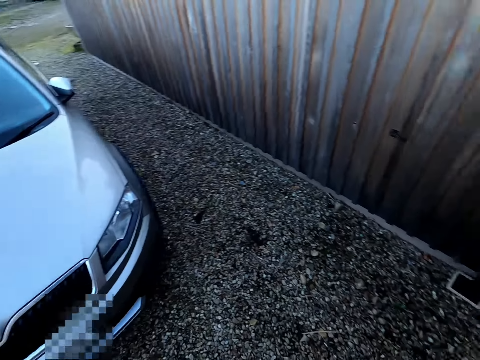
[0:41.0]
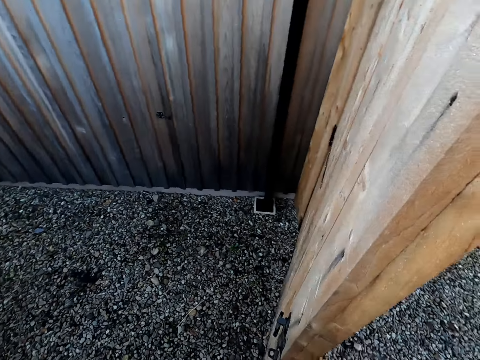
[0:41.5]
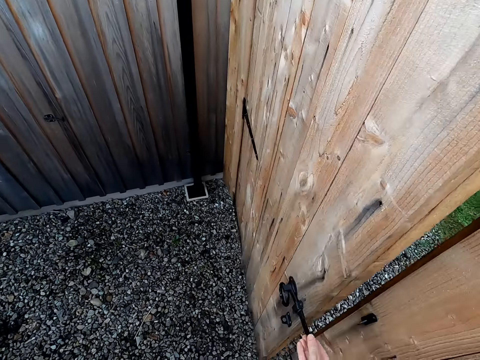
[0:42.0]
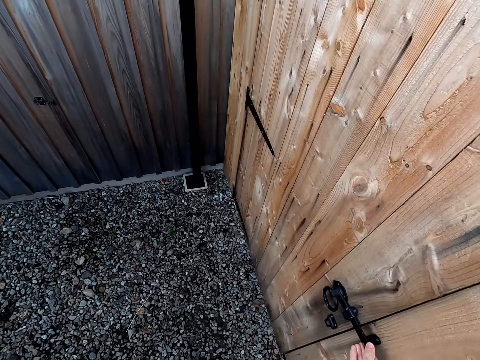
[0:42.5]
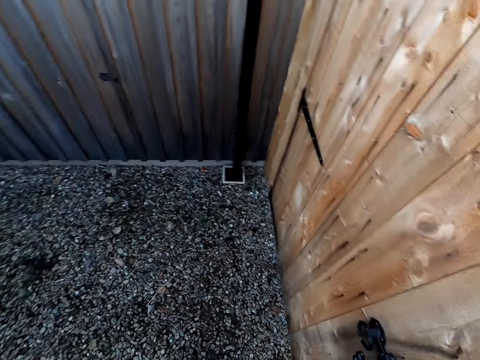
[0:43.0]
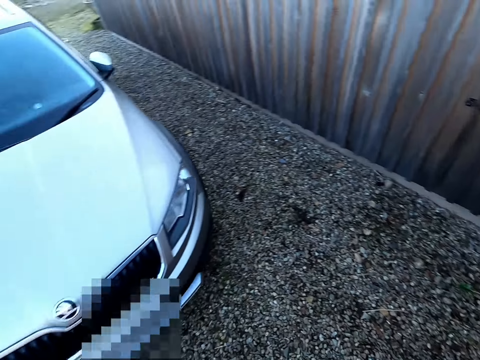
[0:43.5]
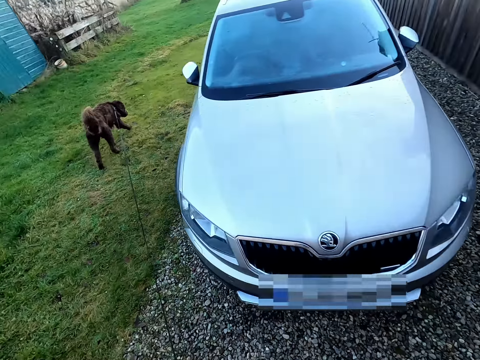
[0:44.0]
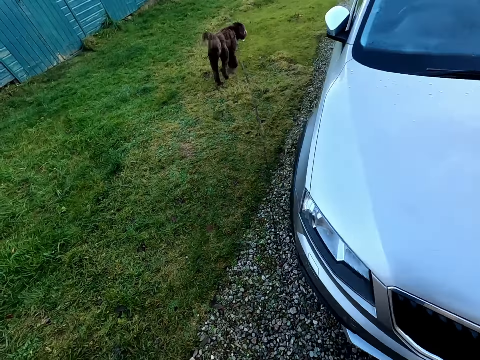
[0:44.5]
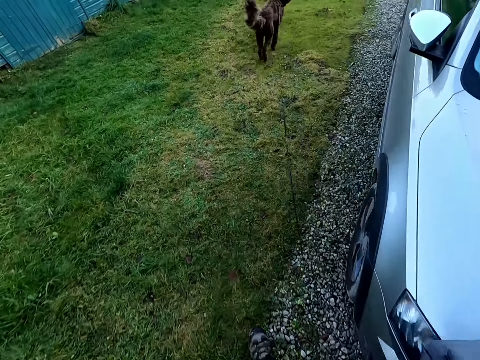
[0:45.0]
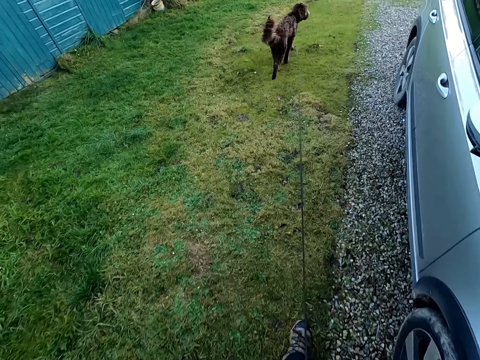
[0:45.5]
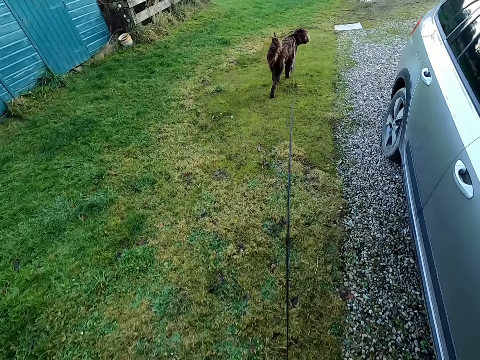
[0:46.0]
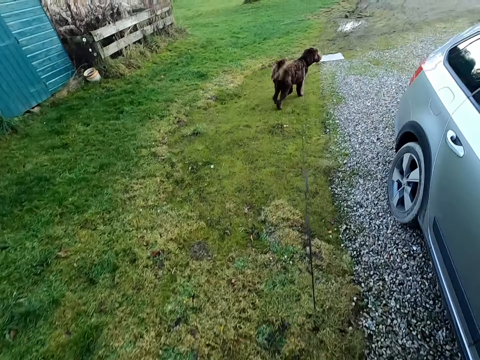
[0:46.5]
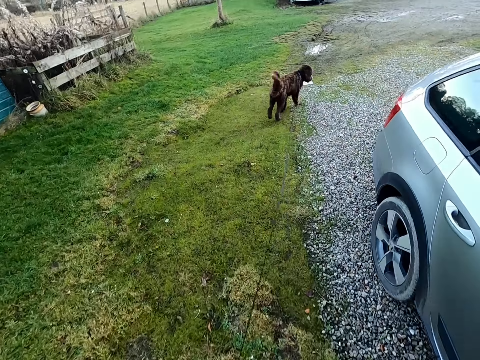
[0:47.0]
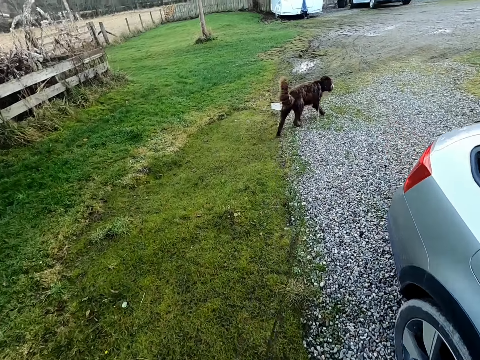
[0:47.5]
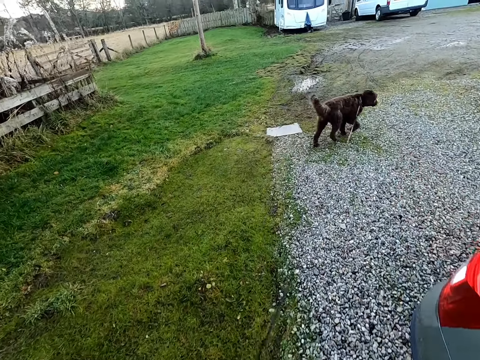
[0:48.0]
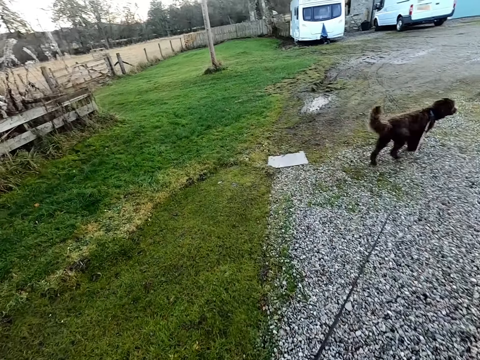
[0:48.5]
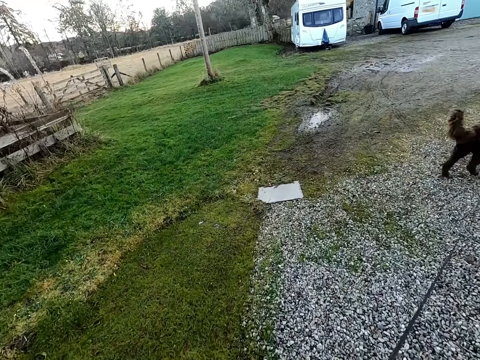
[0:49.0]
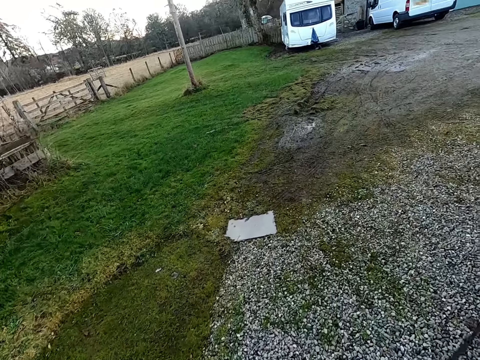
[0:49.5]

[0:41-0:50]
The camera wearer closes the door with her right hand. She walks the dog outside on the road.

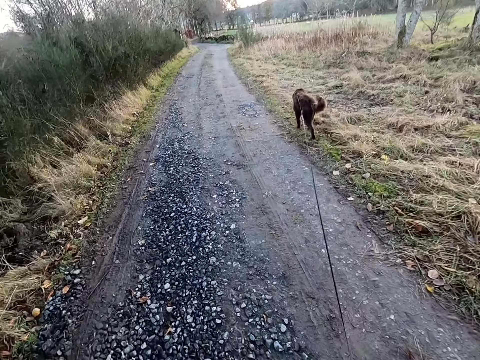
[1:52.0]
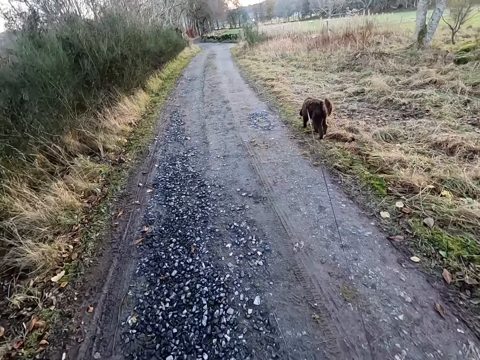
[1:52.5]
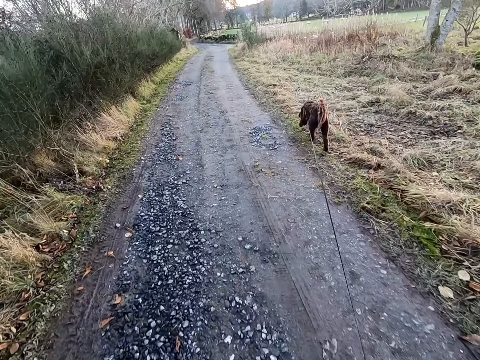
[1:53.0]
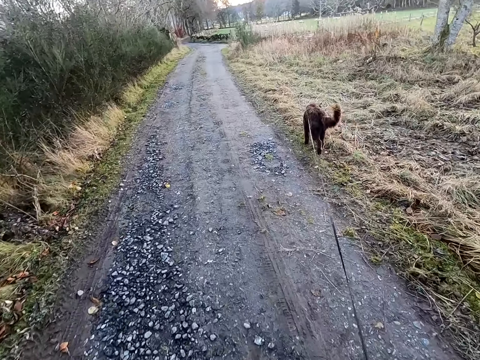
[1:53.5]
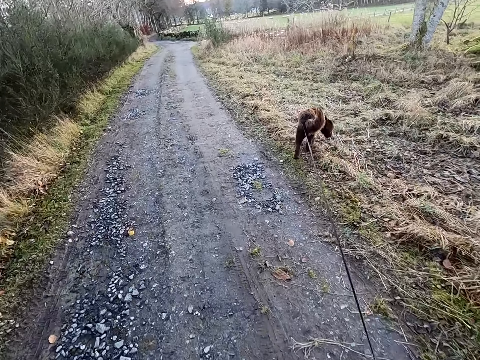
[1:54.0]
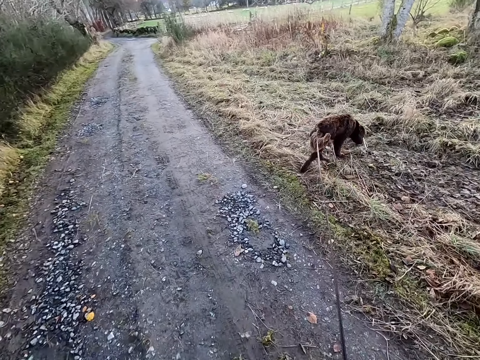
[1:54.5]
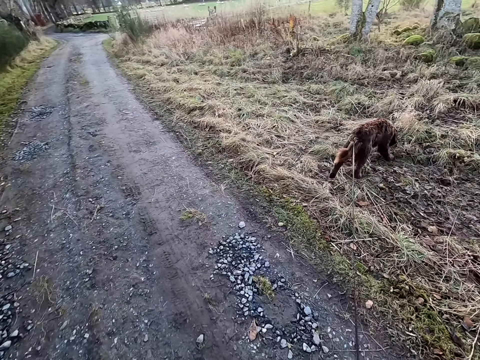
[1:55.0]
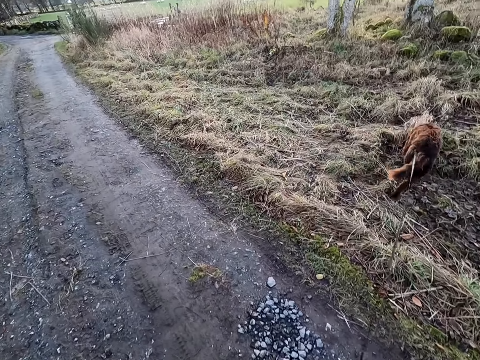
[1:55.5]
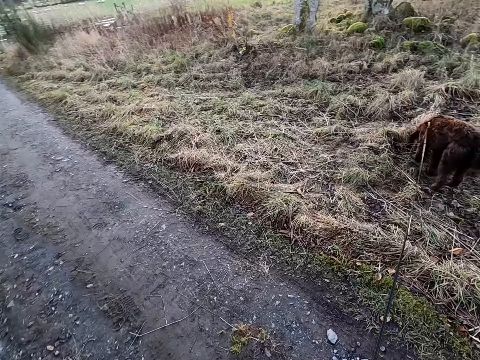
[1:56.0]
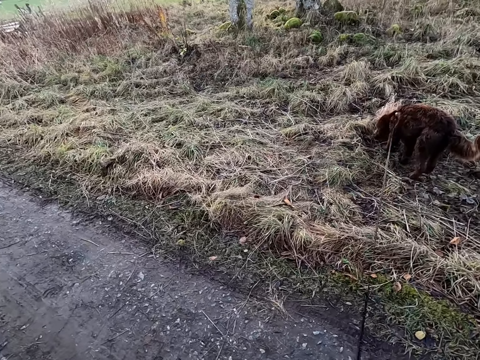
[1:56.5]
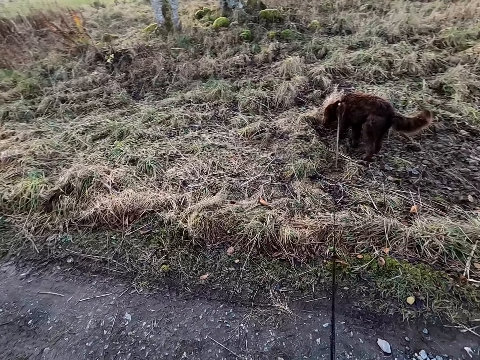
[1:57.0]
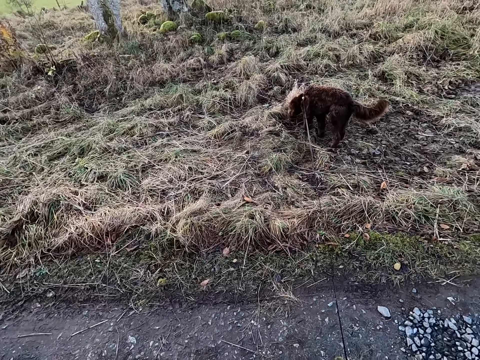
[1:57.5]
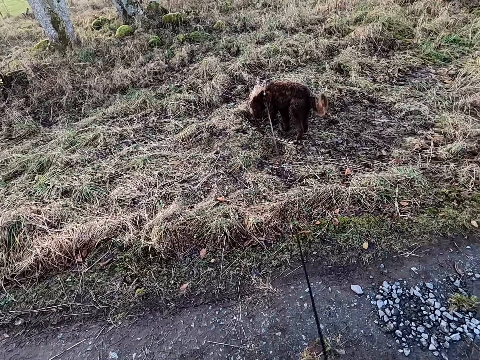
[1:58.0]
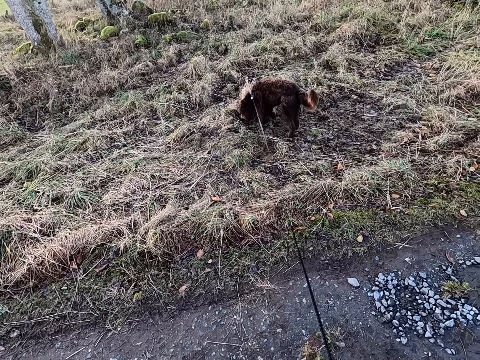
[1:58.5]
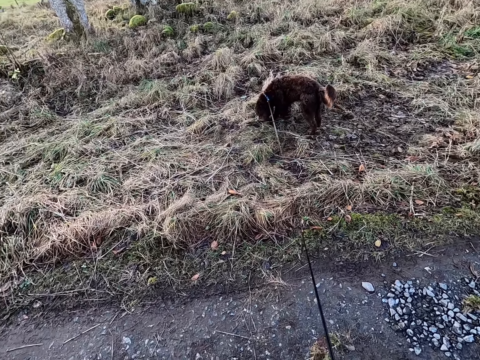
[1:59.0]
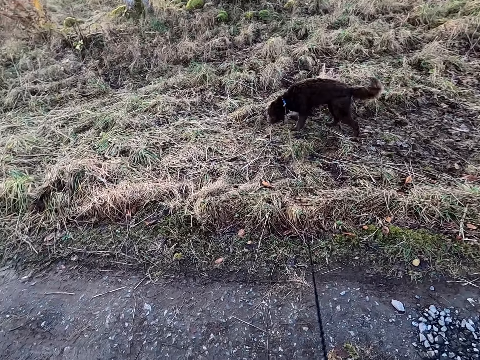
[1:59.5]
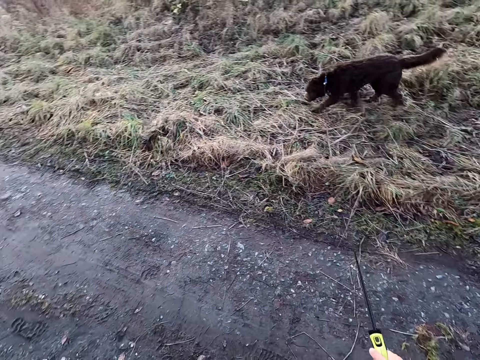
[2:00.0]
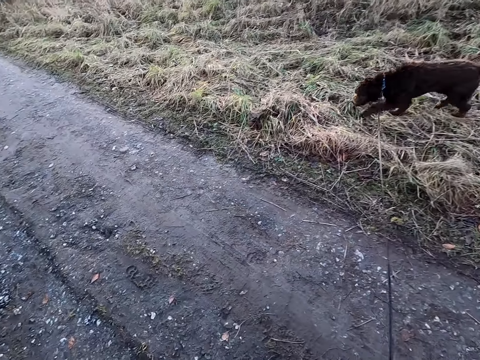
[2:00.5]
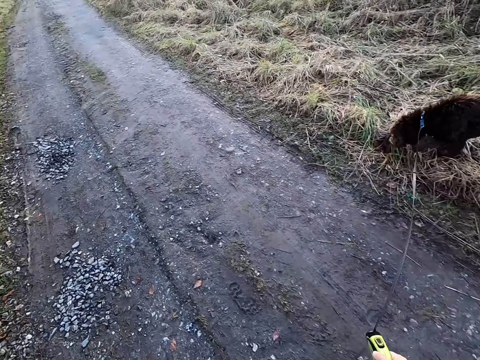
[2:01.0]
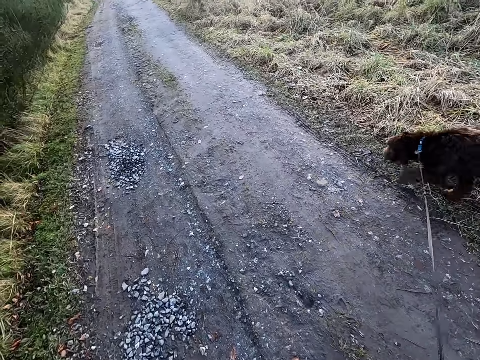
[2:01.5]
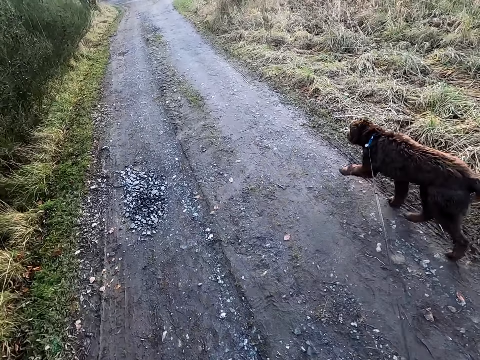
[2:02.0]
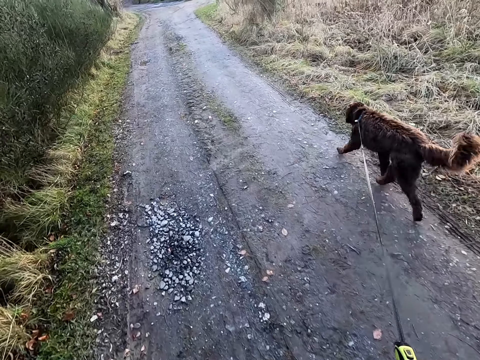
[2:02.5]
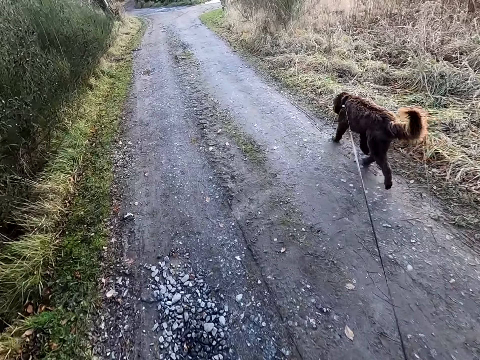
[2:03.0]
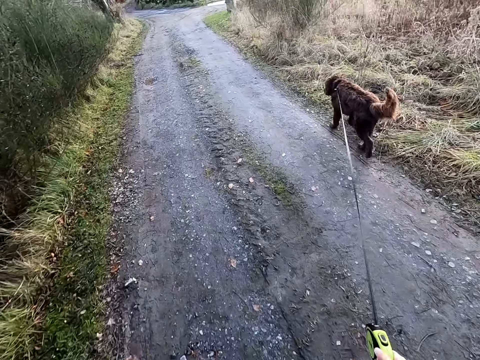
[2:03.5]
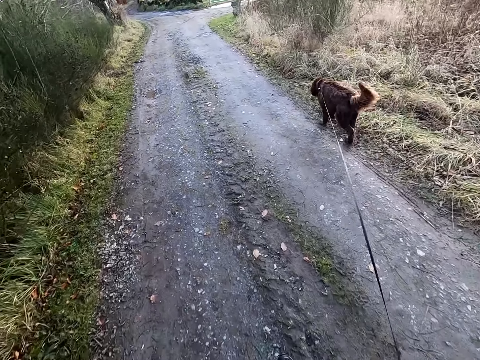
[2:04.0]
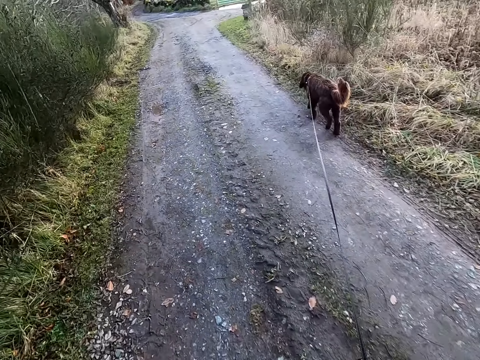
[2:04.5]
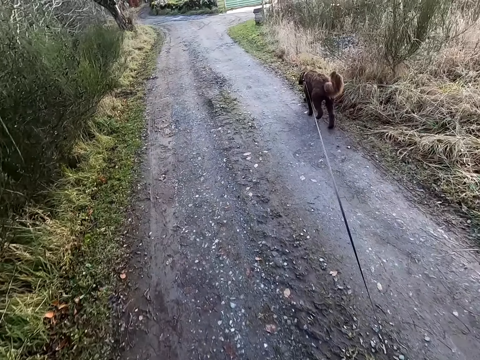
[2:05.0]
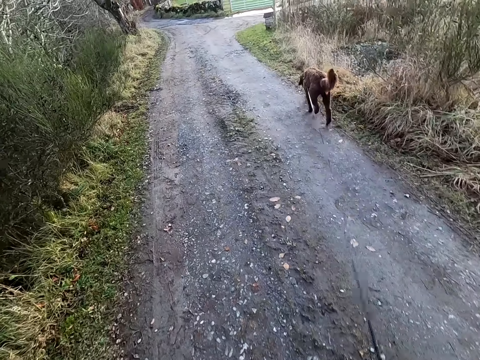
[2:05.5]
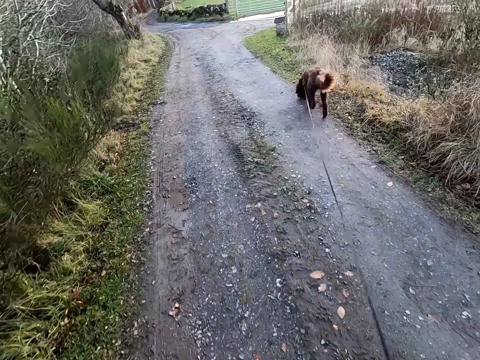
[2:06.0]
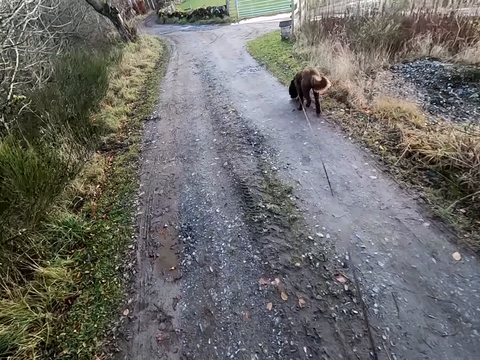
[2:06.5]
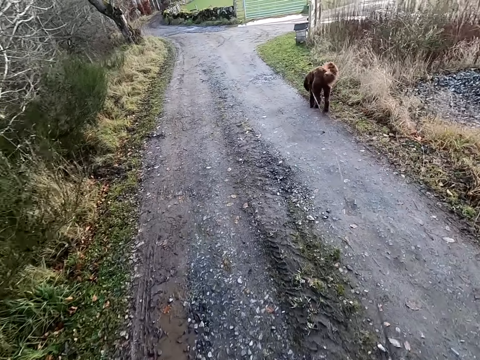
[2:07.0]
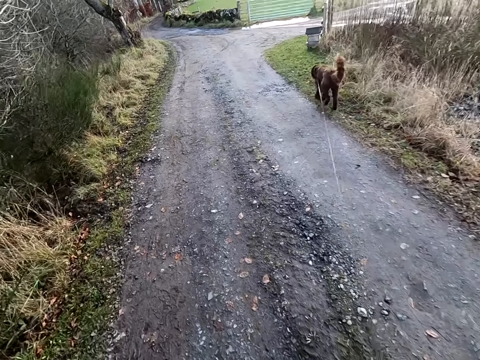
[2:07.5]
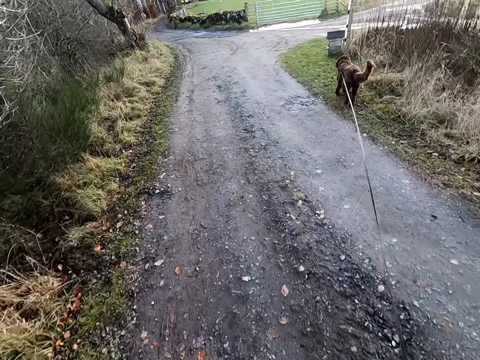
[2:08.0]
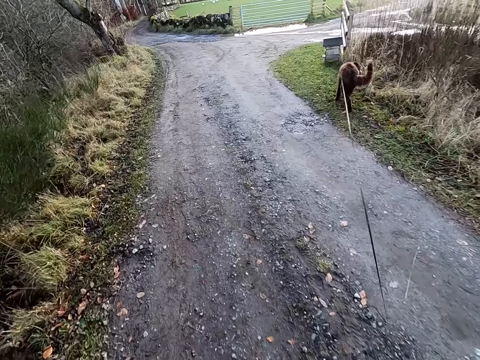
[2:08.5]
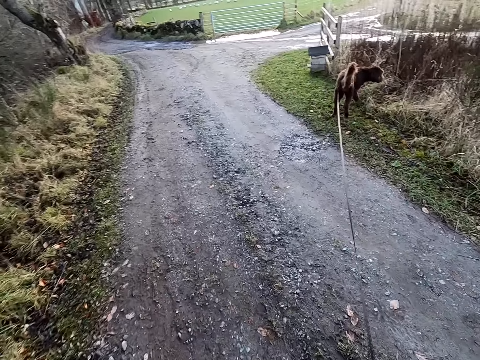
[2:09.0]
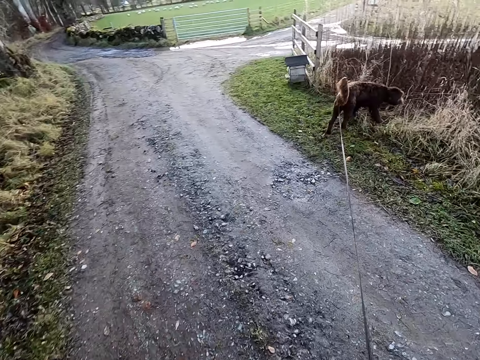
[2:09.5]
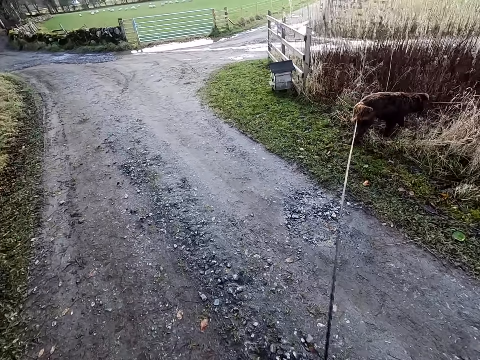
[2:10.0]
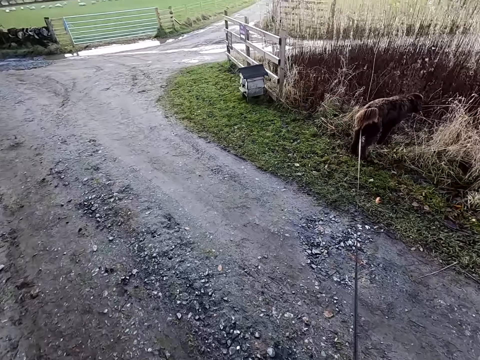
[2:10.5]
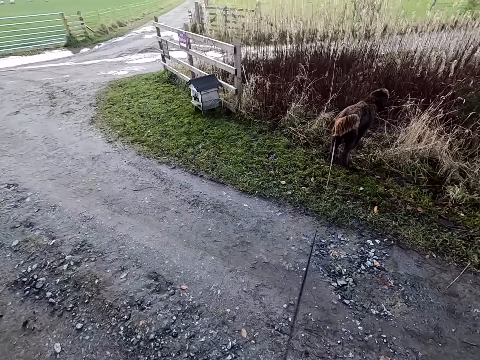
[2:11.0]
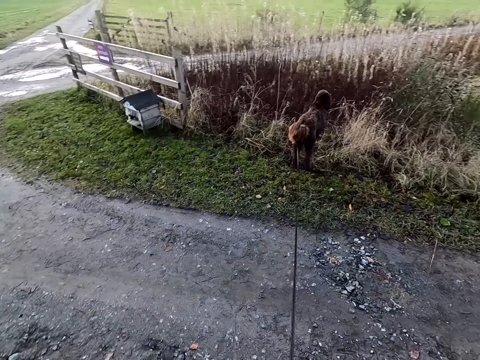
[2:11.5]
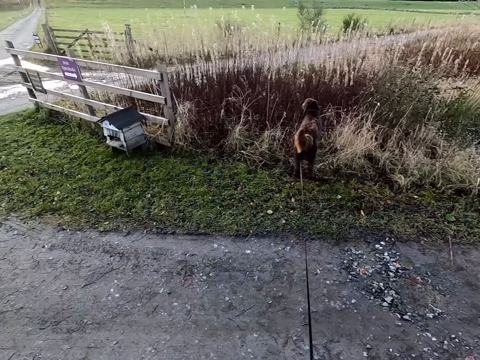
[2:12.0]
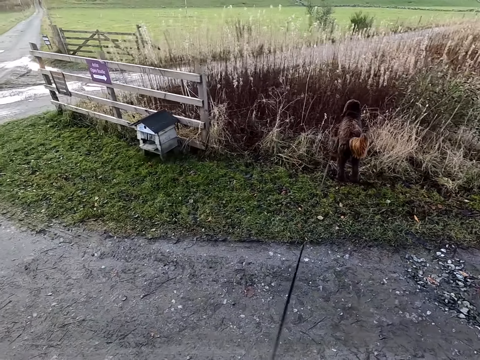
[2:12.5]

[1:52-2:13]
The dog walks onto grass by the road. The dog walks onto the road. The dog walks onto the grass by the road.
